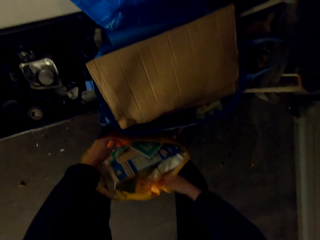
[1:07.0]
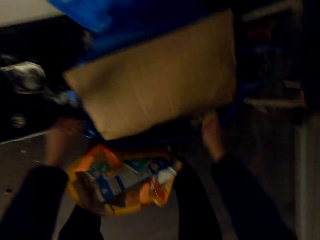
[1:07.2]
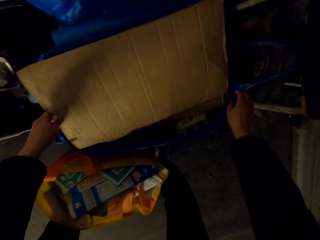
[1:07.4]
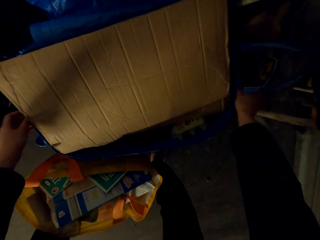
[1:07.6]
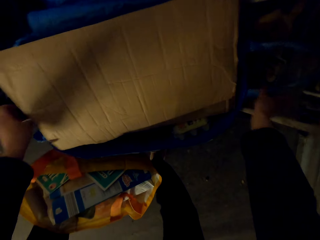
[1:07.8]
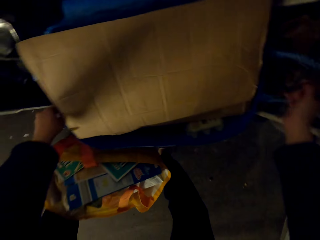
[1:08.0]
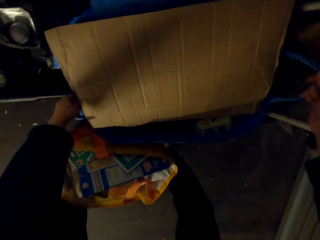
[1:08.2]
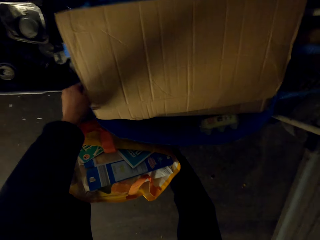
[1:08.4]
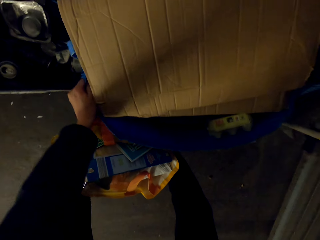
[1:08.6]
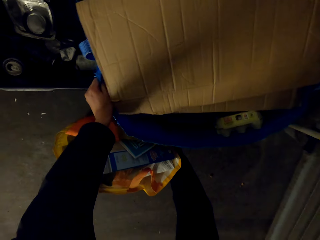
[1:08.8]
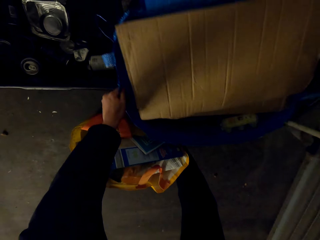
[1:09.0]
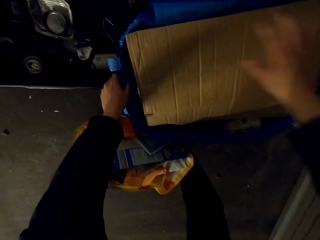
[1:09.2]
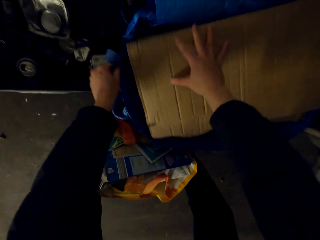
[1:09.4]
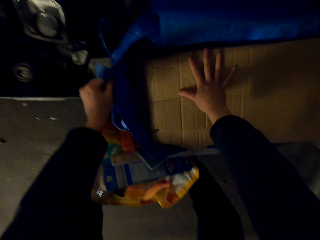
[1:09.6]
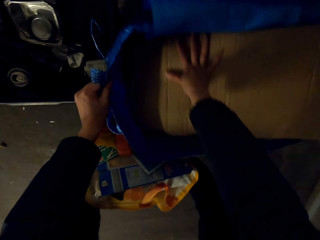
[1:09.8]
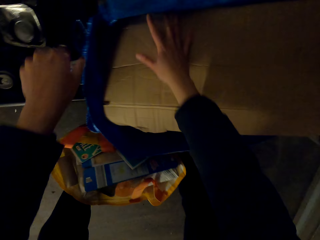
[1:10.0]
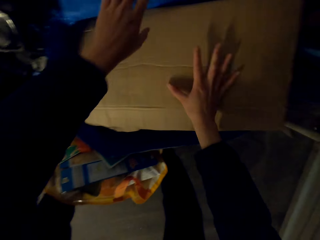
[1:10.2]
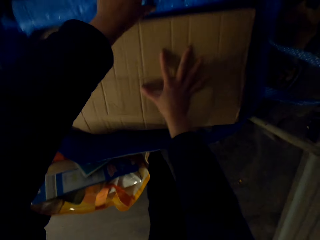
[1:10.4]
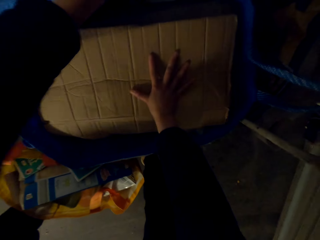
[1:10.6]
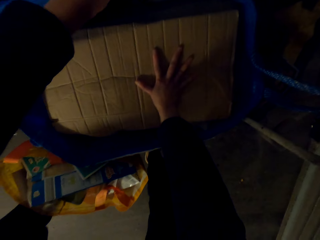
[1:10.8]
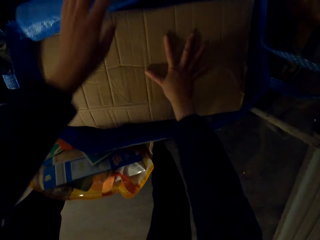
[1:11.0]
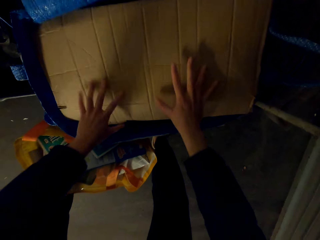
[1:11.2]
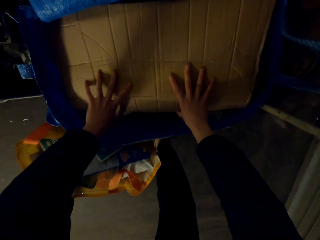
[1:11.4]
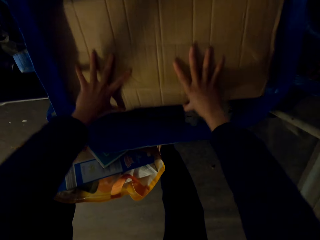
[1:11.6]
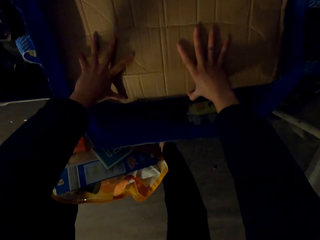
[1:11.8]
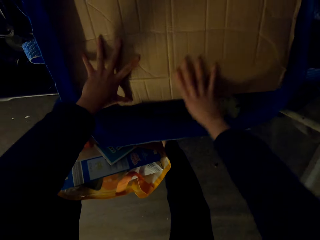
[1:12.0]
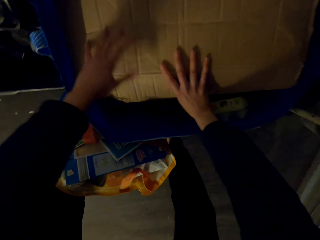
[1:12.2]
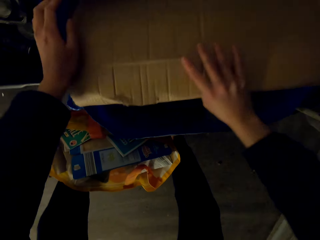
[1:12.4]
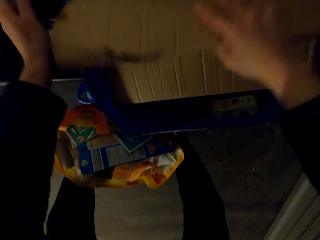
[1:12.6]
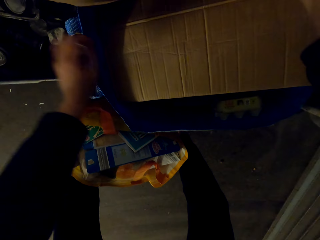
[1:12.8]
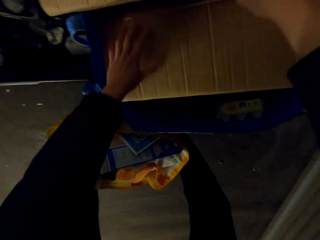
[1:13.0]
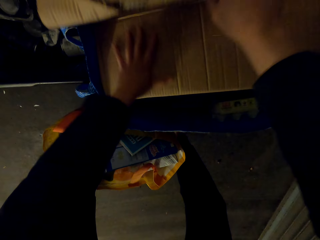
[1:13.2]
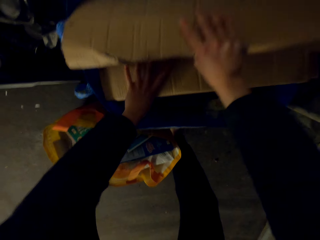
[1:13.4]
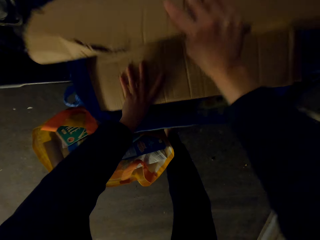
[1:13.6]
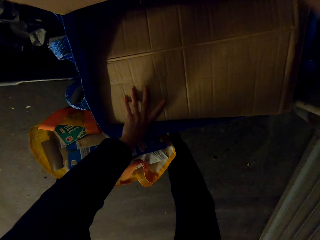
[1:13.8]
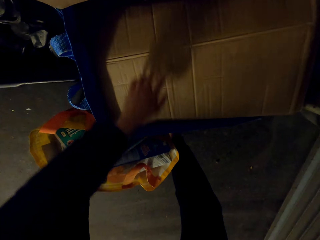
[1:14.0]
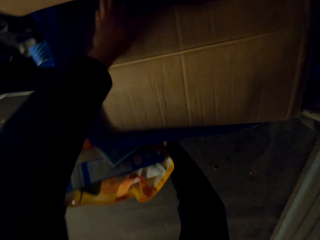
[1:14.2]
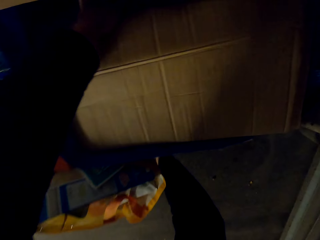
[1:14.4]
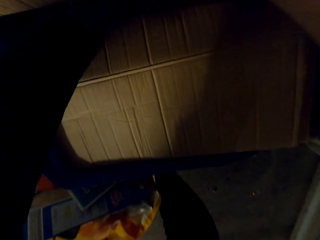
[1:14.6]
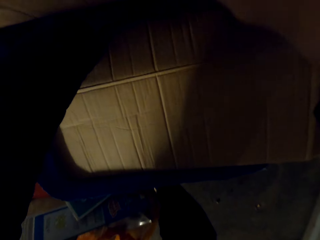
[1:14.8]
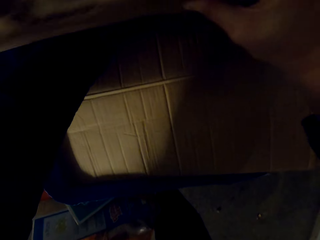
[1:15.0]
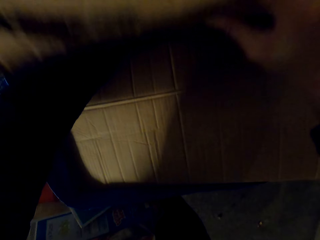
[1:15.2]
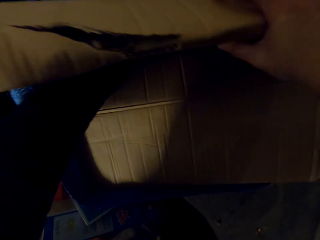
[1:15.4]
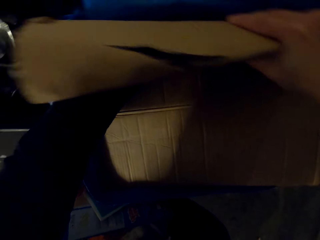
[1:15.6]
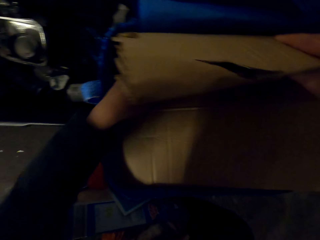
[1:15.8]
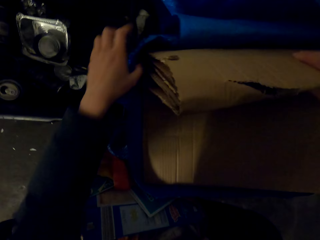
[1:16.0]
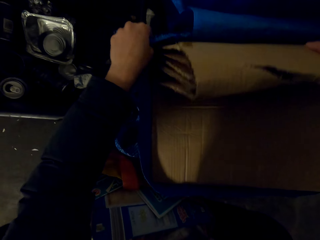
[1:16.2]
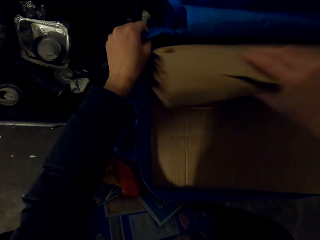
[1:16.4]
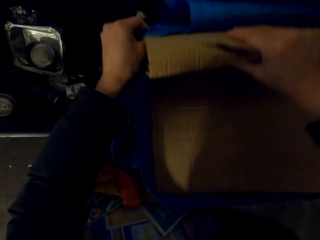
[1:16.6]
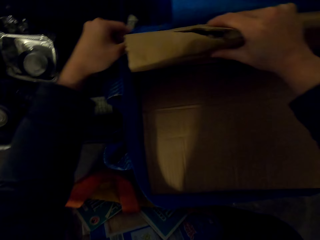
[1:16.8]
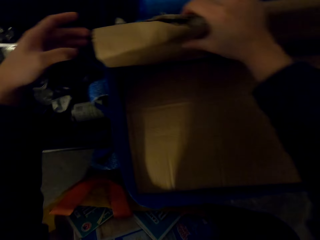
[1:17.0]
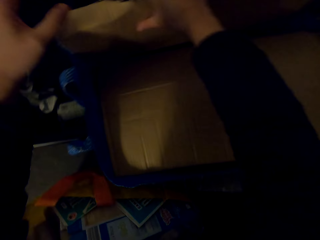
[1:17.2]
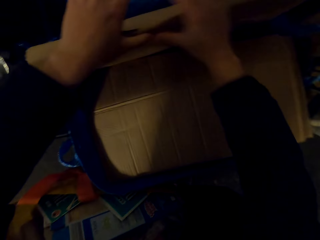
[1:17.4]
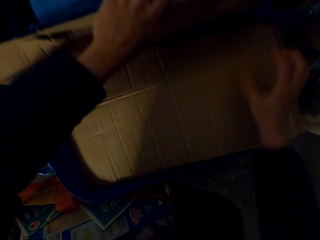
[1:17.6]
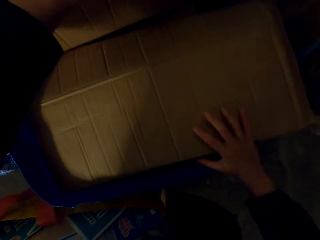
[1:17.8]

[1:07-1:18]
The camera wearer fits the cartons in a shopping bag. They adjust the bag of carton trash on the ground.

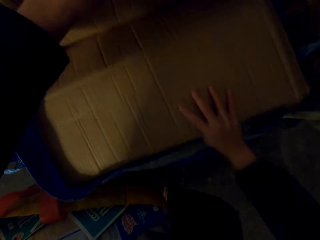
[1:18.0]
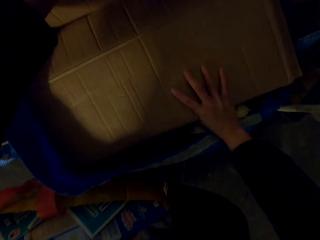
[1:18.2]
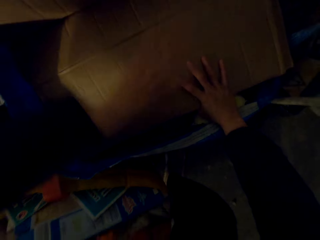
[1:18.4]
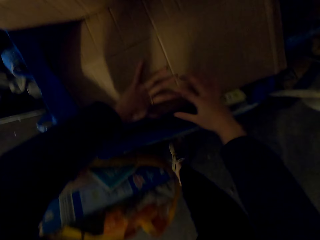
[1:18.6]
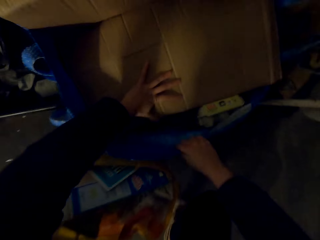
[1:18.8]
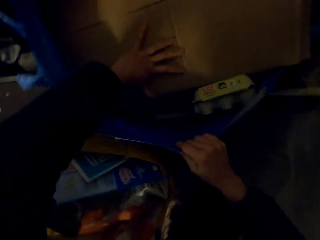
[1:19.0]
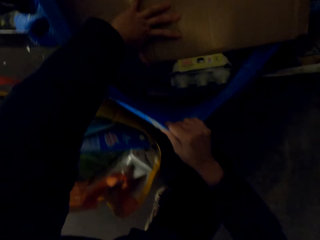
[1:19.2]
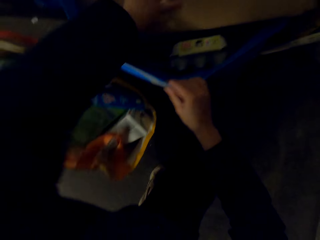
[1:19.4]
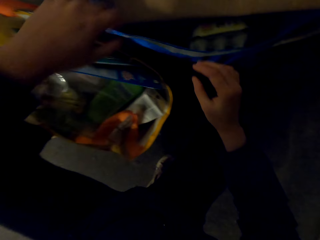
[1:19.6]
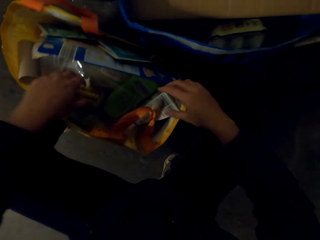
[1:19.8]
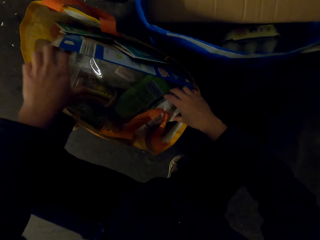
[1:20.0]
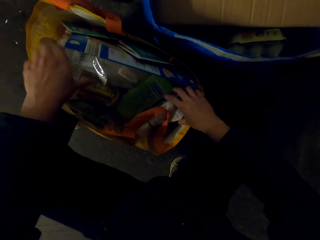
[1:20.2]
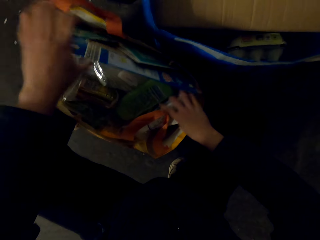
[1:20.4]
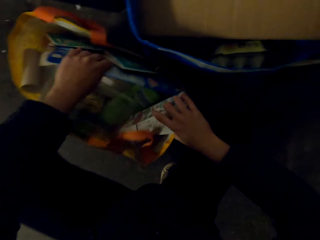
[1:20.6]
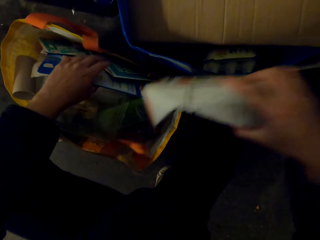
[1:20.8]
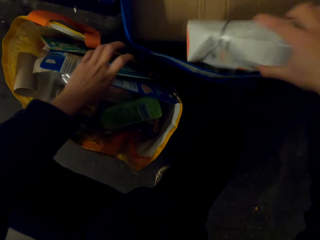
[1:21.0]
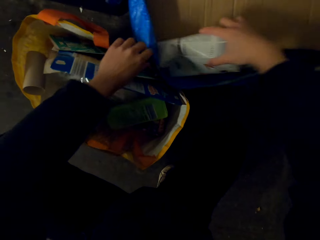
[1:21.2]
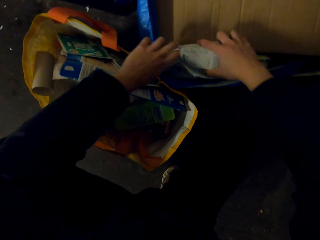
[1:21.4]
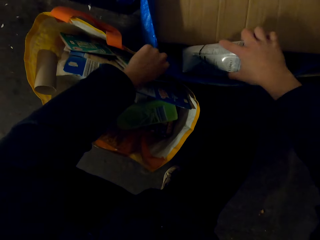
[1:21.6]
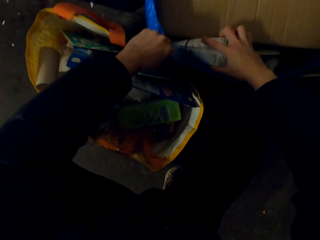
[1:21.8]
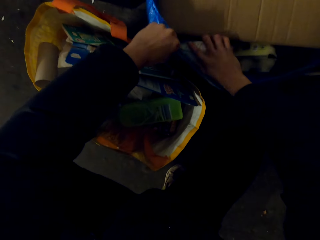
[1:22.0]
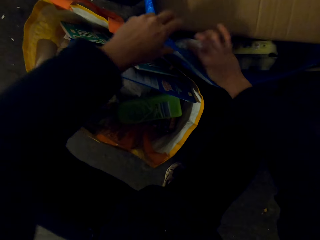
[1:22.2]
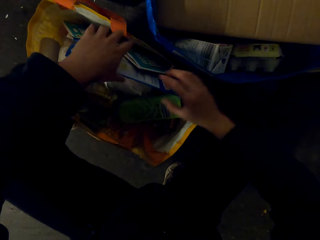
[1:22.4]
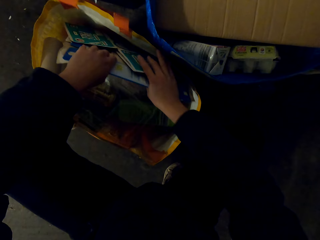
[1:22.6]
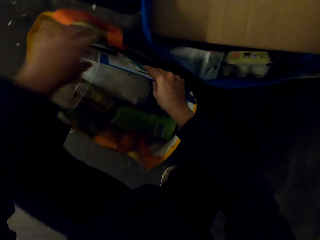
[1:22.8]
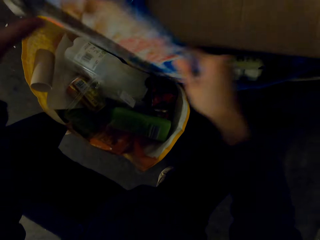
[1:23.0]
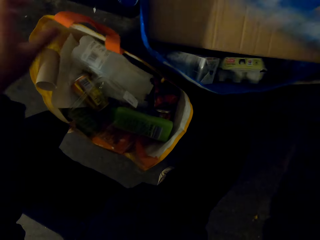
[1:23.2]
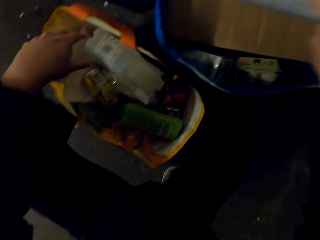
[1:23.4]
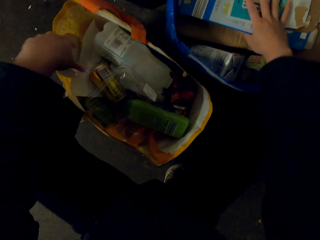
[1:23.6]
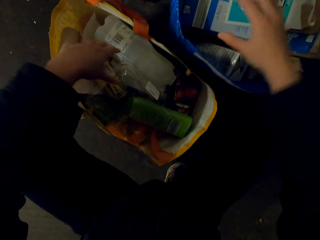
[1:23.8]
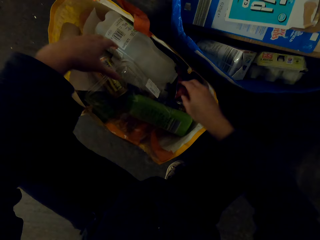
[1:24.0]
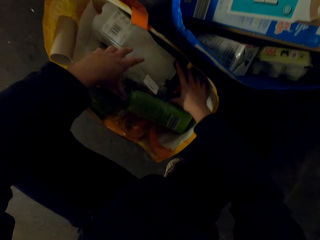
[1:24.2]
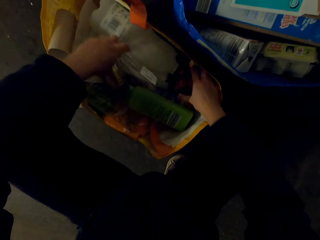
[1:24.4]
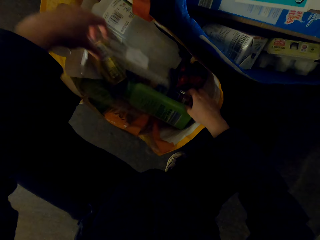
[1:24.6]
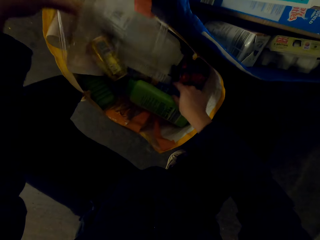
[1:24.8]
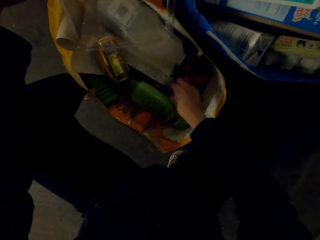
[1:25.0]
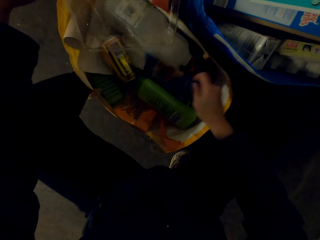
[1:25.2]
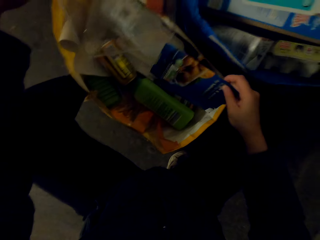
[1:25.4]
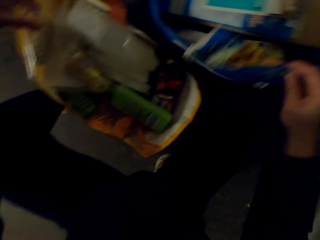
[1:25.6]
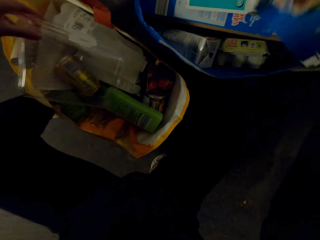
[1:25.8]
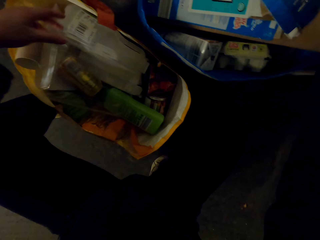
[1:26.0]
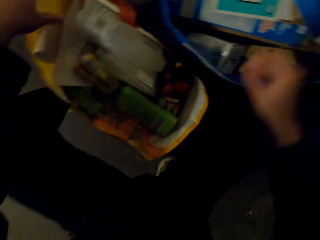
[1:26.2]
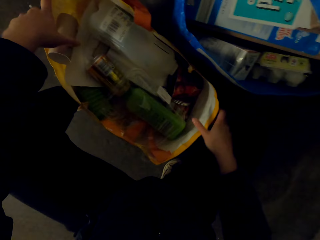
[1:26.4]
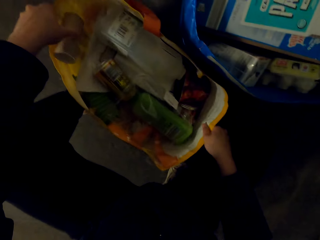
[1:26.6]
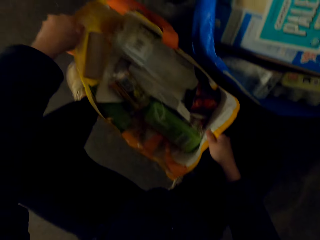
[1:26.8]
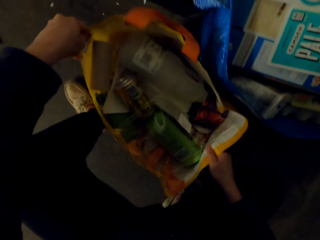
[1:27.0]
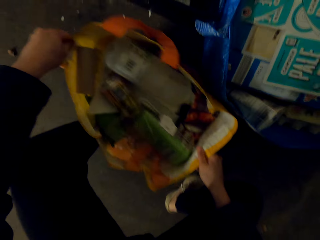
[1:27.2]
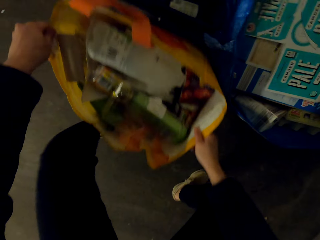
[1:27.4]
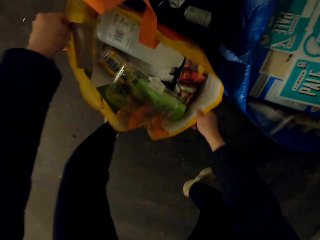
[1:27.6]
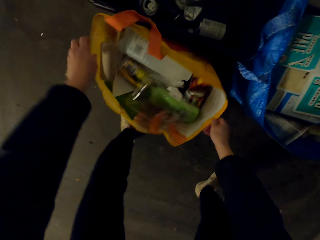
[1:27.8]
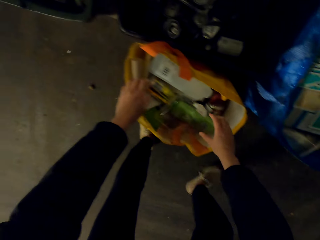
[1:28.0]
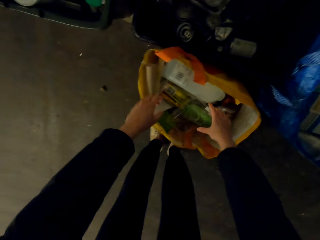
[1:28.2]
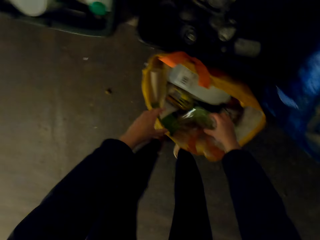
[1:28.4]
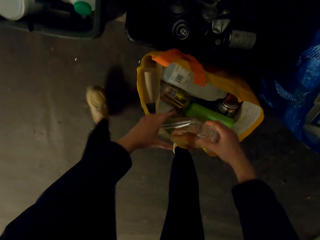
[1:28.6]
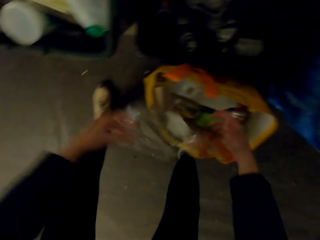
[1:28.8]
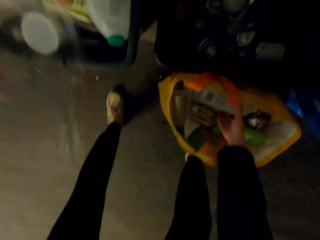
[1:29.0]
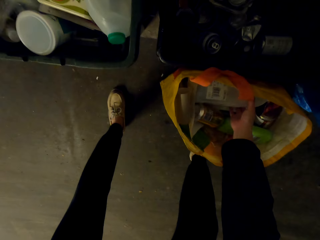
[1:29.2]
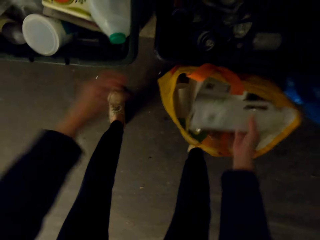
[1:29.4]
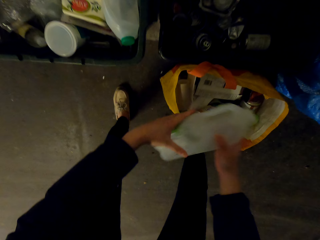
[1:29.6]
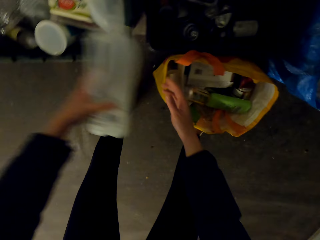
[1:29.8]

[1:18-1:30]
The camera wearer empties trash in the bag. They fit packets in a shopping bag. They move the bag of trash aside. They put away bottles and separate the trash.
